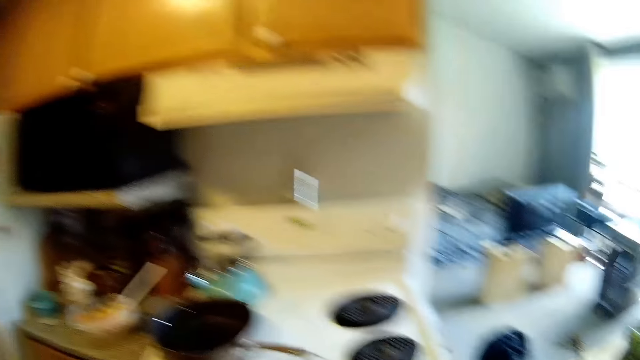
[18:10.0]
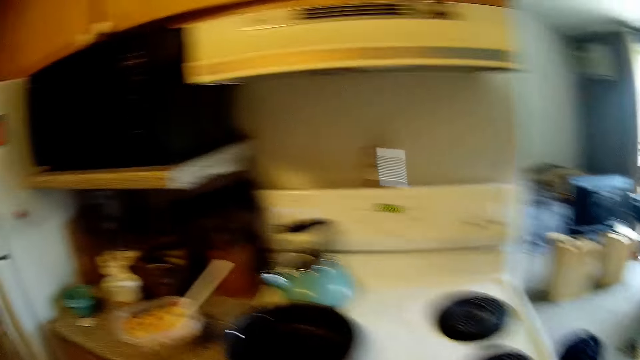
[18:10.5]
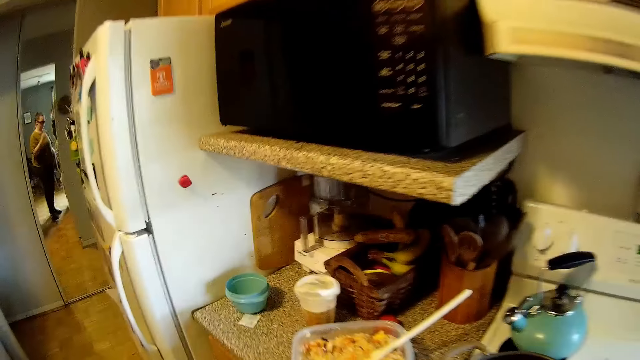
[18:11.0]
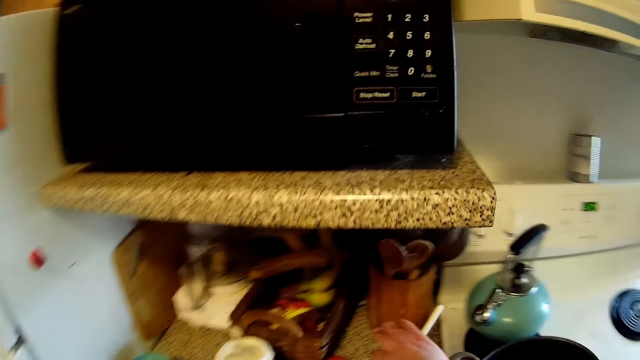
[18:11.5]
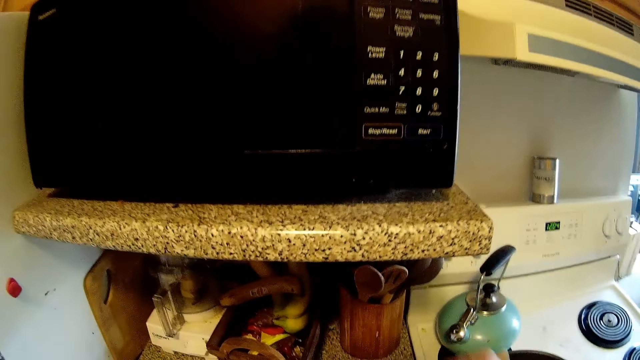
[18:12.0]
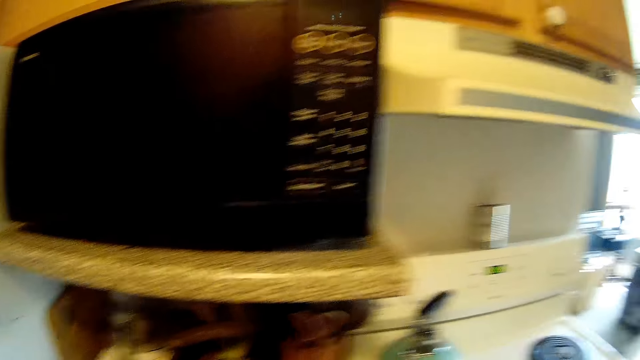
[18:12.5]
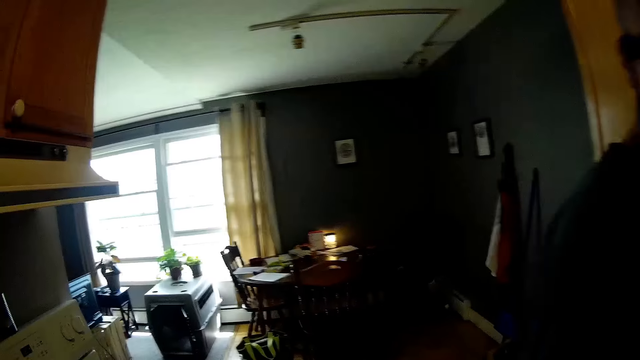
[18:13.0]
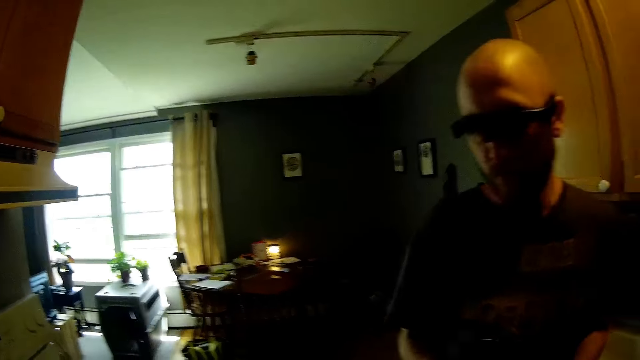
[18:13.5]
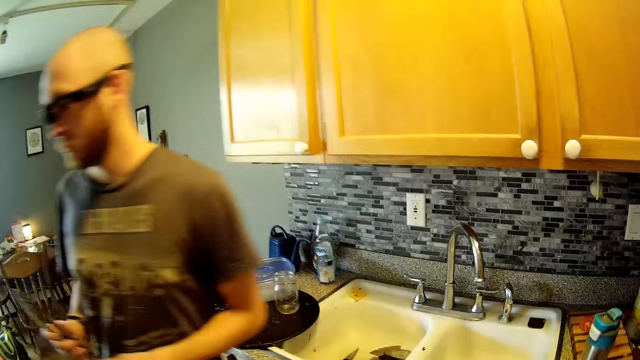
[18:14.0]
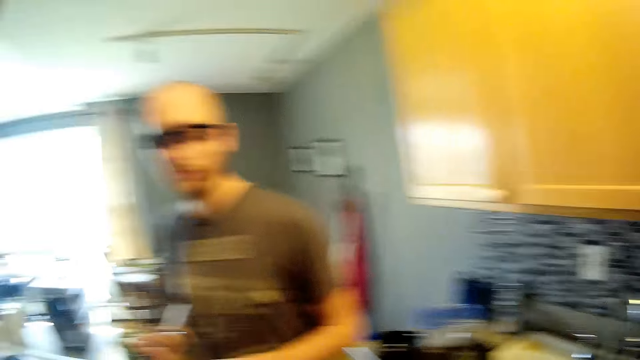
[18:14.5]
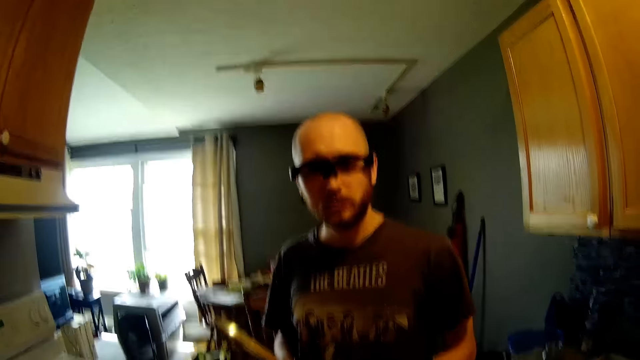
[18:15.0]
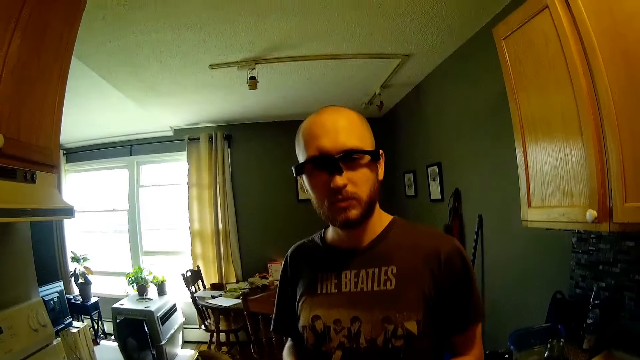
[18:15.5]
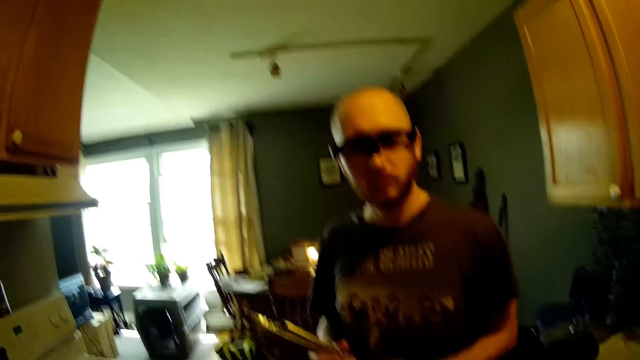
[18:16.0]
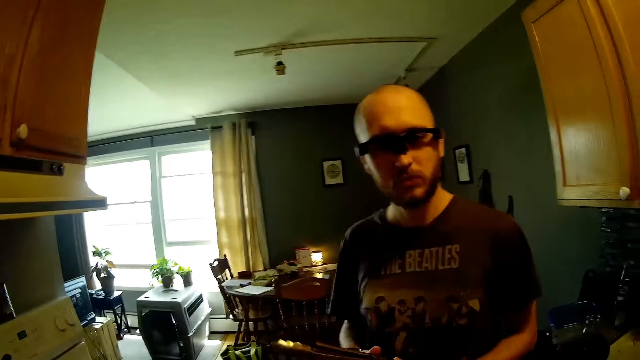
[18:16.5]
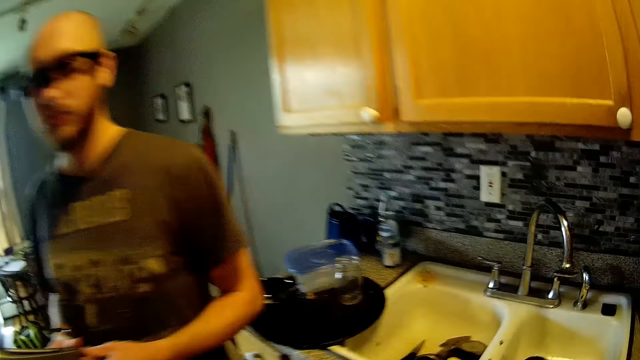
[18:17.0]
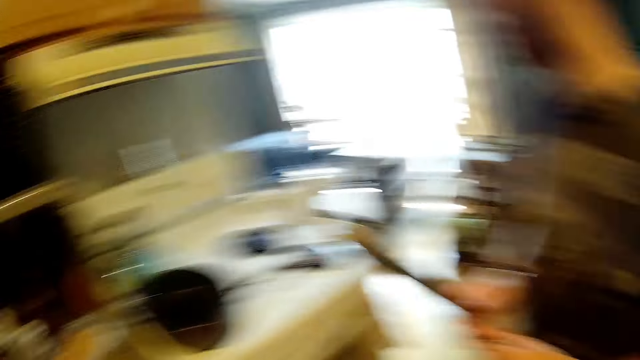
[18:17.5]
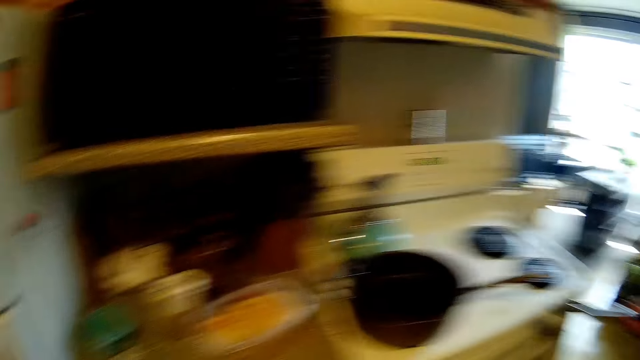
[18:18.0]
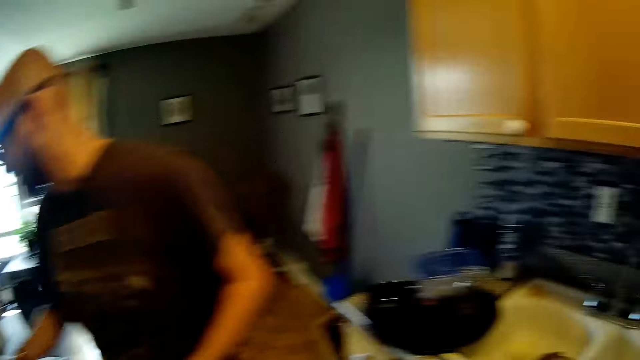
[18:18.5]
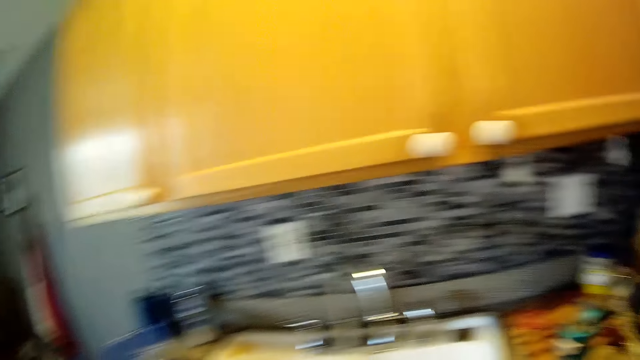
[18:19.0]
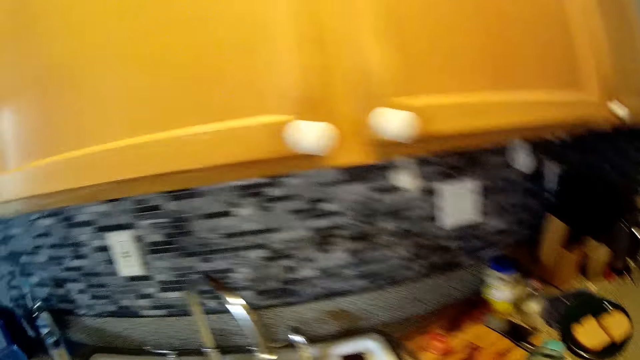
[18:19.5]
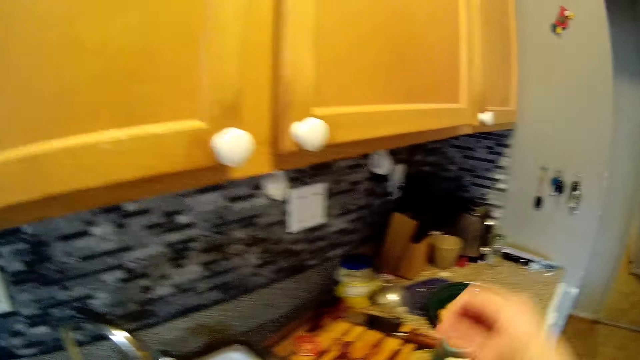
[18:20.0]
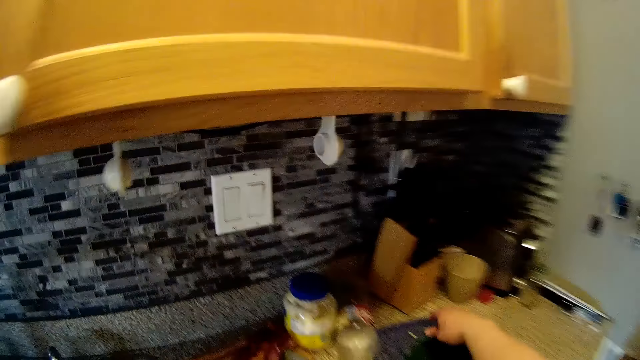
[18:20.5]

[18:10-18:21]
The camera wearer walks around, picks the spoon from the bowl and holds the spoon. A man makes a step. The camera wearer converses with the man. Another man speaks to a woman. The other man puts the kitchen tong on the electric cooker with his right hand.

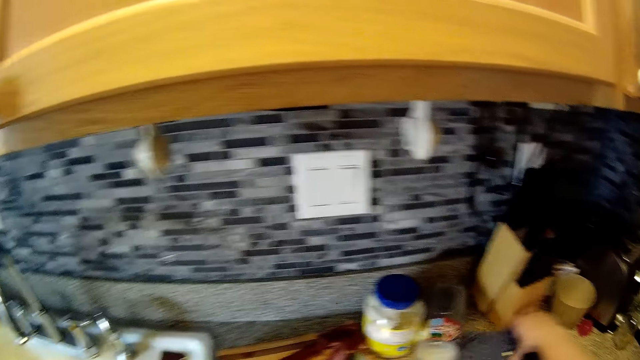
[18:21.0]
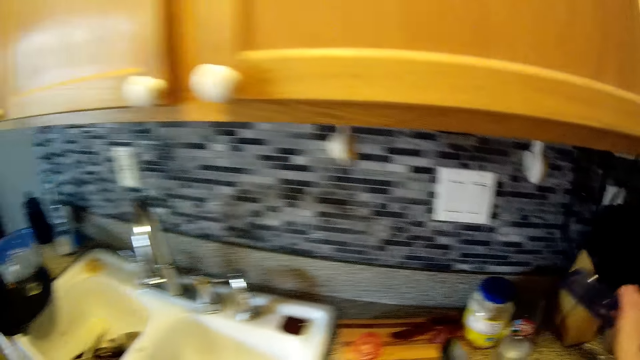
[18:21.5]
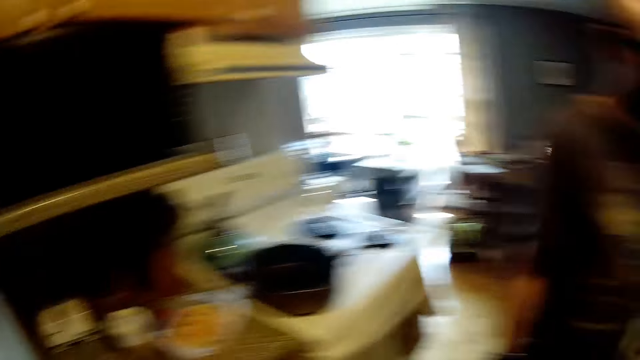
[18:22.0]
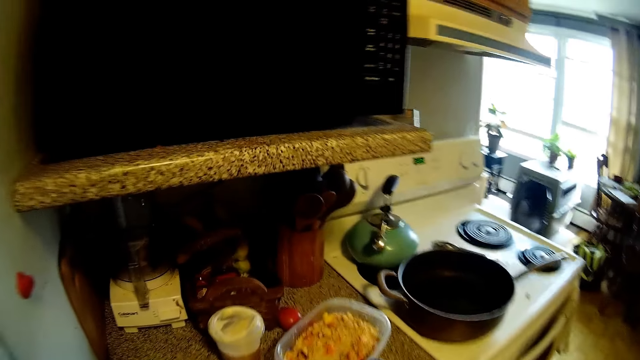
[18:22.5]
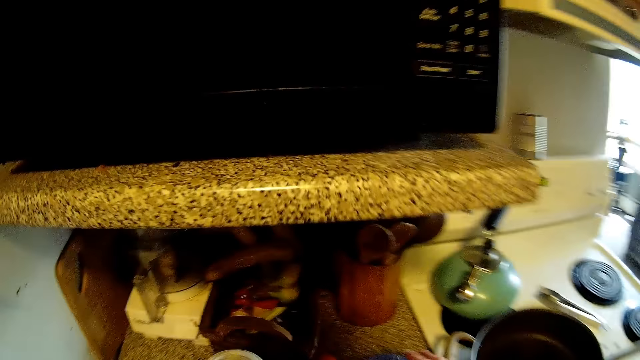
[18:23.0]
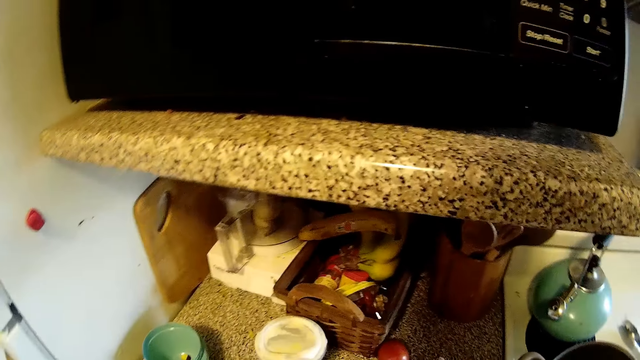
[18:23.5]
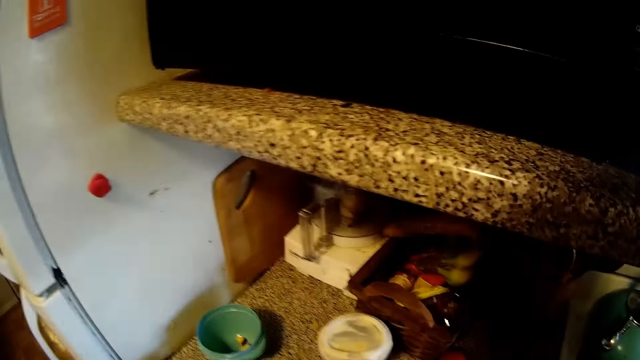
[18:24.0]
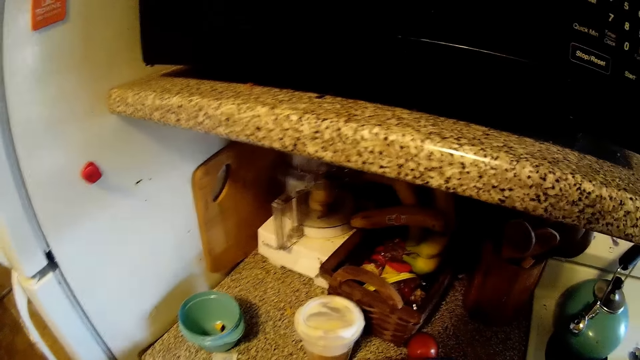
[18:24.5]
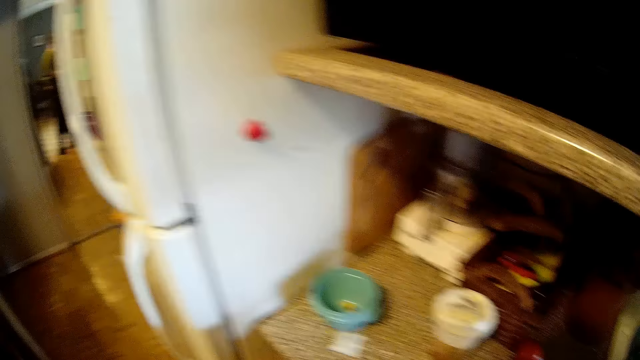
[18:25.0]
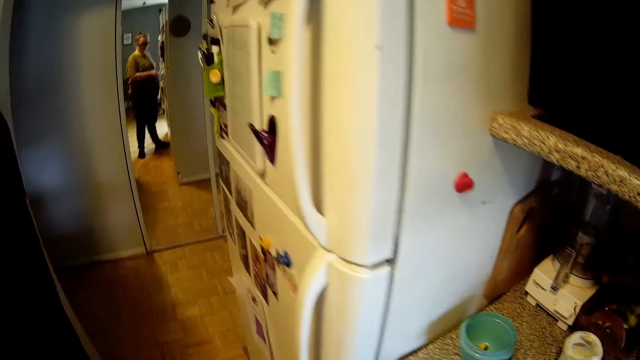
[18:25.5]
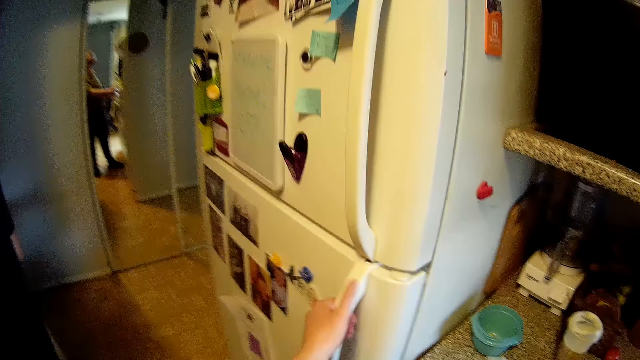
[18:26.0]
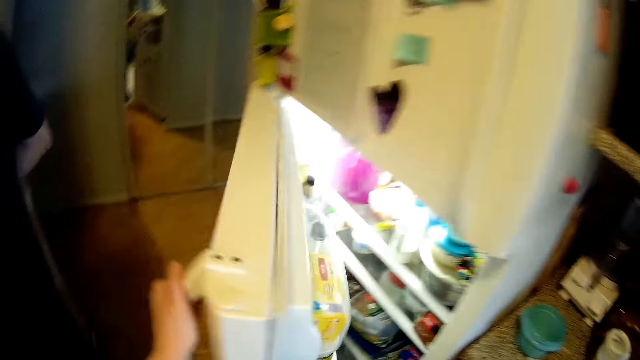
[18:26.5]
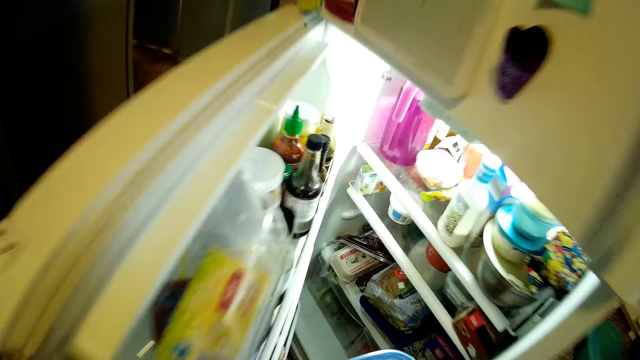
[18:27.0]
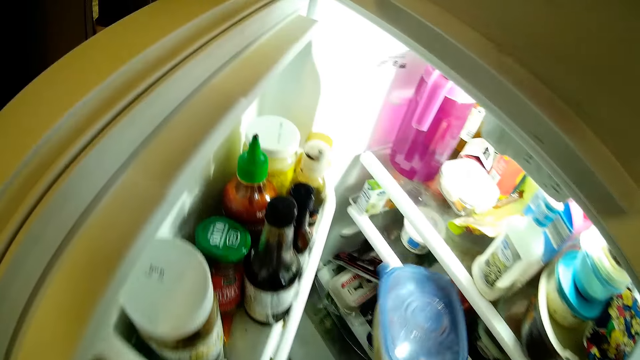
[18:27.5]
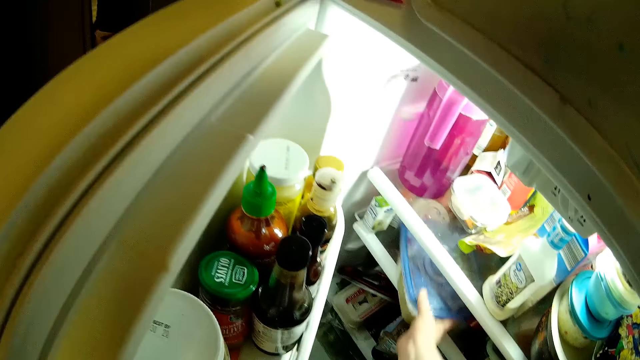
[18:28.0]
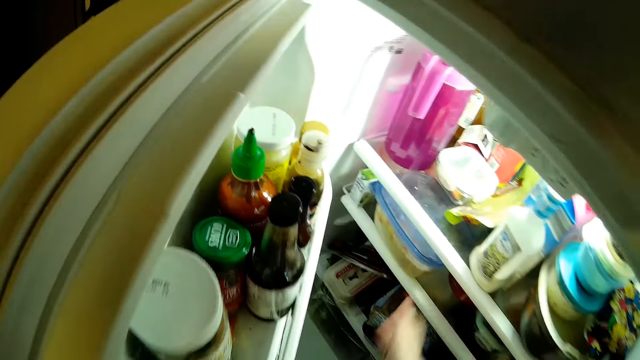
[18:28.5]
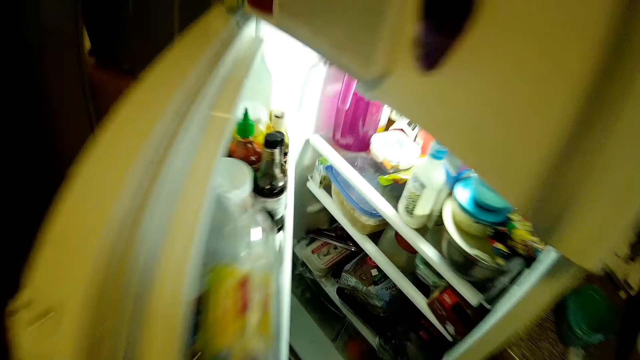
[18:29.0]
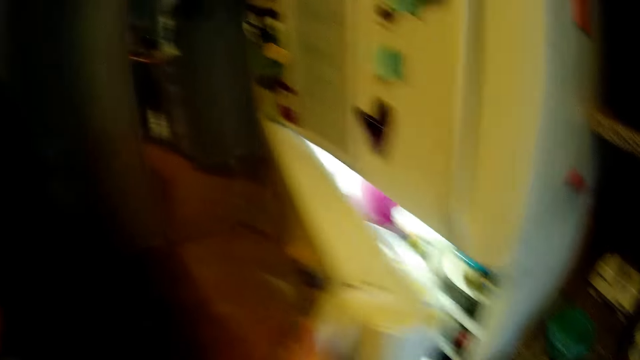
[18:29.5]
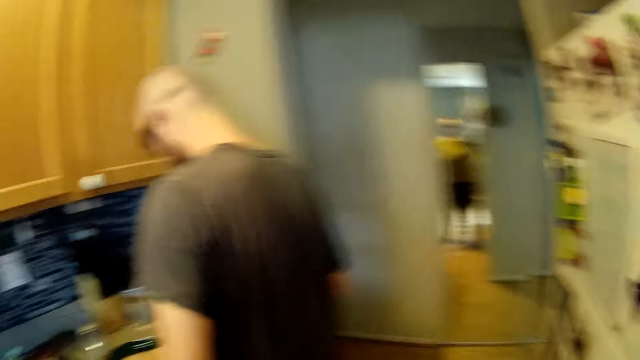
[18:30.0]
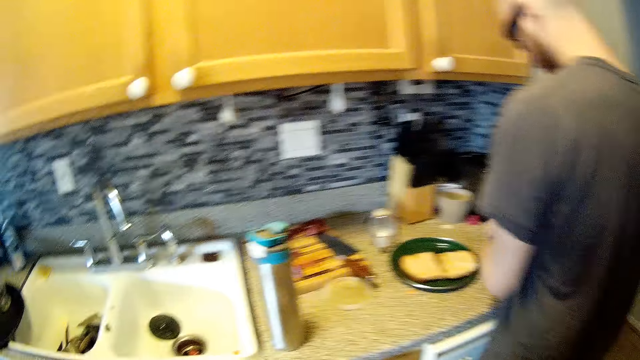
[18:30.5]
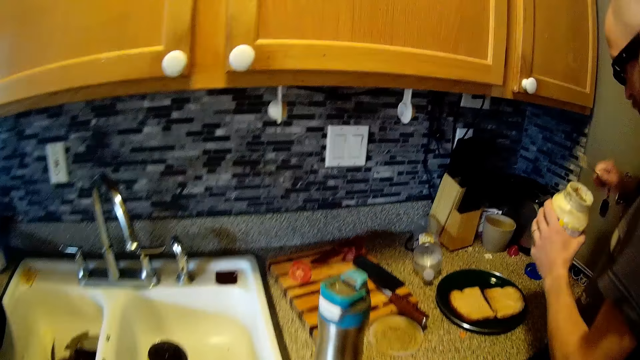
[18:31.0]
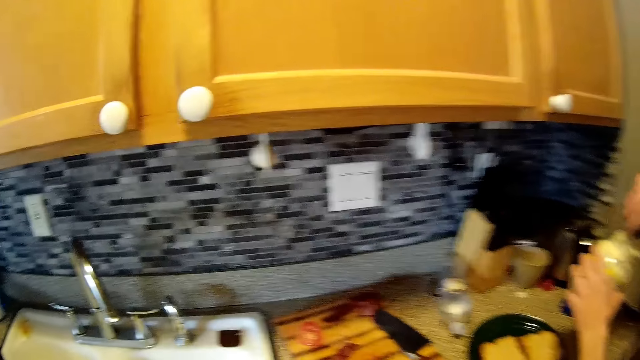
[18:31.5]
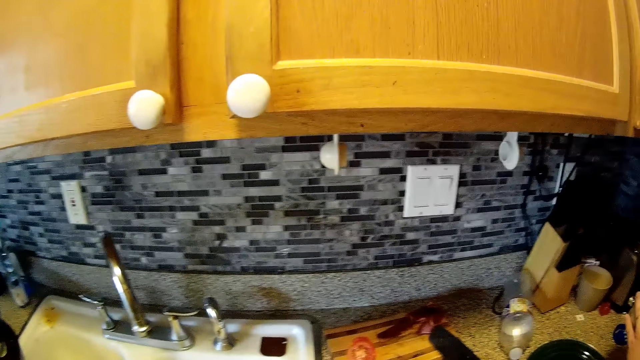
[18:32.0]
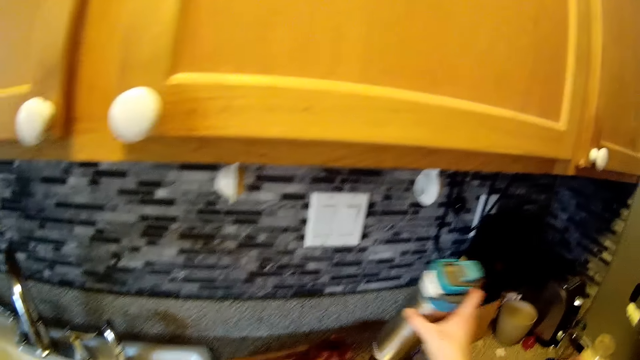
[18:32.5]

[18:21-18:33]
The camera wearer picks a bowl cover from the kitchen countertop with her right hand. She walks. She covers the bowl with the bowl cover in her right hand. She opens a fridge in the kitchen with her left hand. She puts the bowl in the fridge with her right hand. She interacts with the man in the kitchen. She shuts the fridge in the kitchen with her left hand. She speaks to the man. The man holds a can of mayonnaise in his left hand, puts a knife into the can of mayonnaise with his right hand and scoops peanut from the container.
